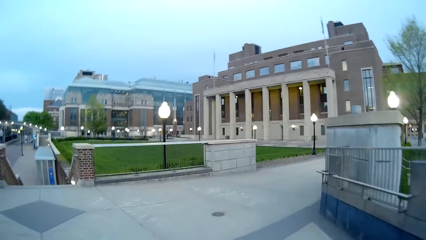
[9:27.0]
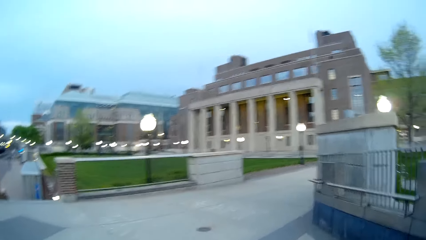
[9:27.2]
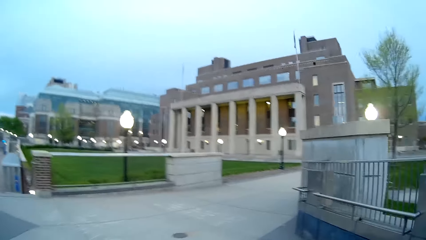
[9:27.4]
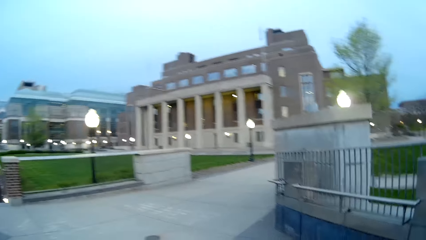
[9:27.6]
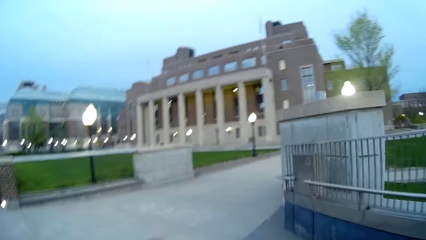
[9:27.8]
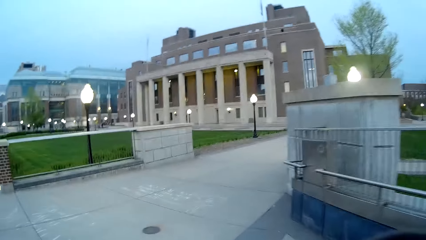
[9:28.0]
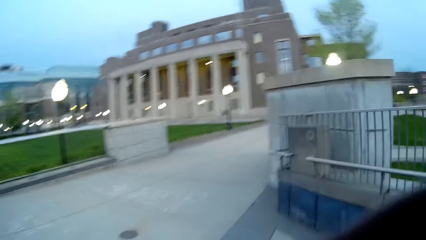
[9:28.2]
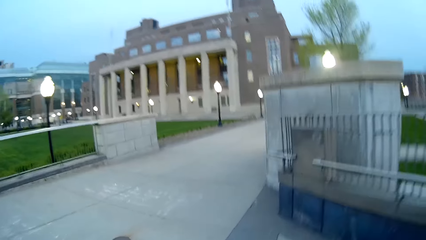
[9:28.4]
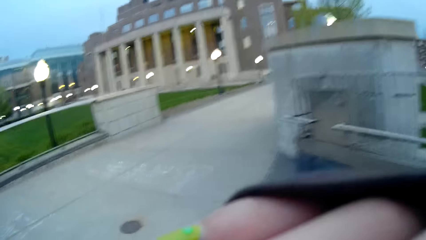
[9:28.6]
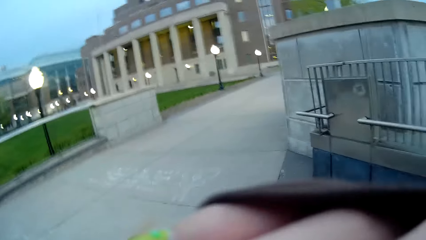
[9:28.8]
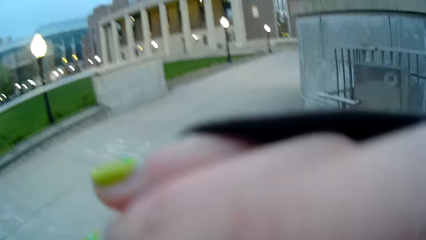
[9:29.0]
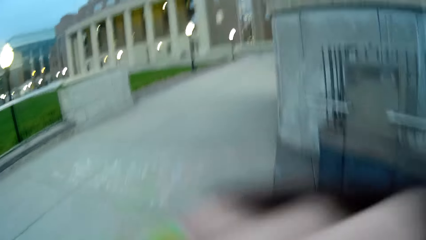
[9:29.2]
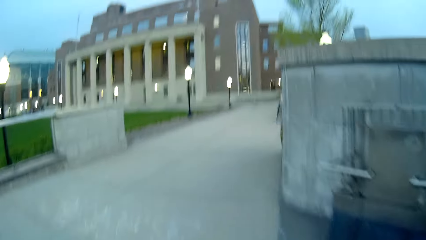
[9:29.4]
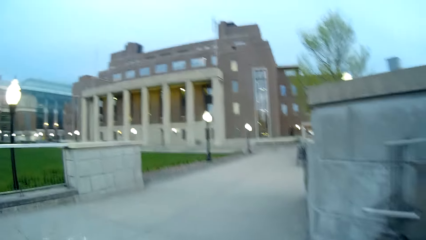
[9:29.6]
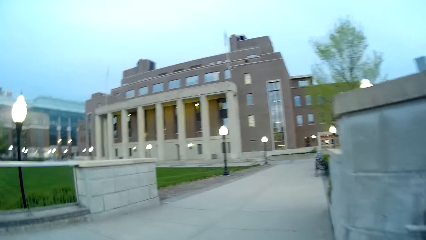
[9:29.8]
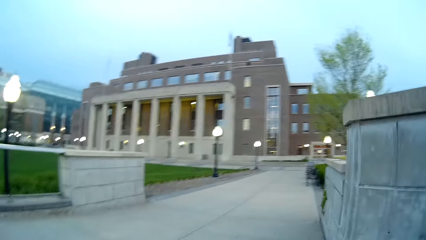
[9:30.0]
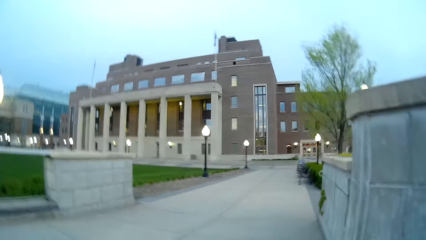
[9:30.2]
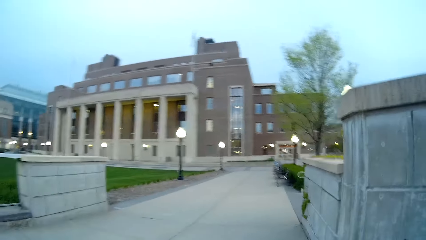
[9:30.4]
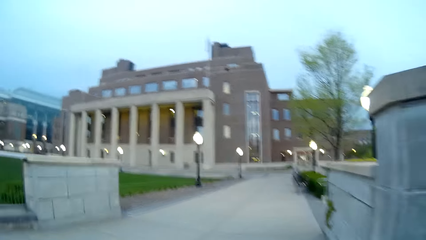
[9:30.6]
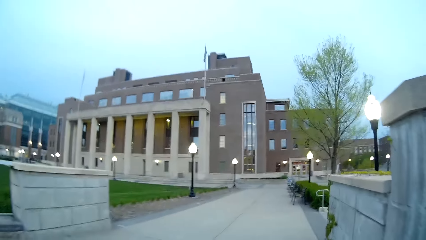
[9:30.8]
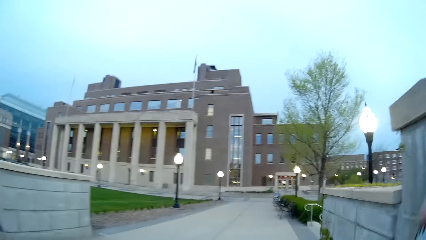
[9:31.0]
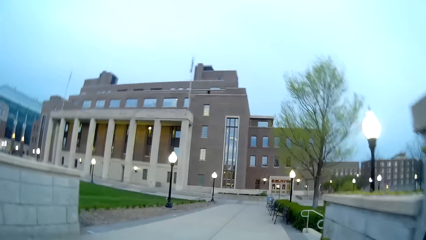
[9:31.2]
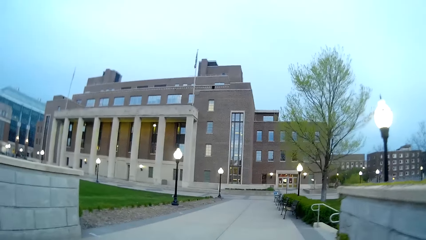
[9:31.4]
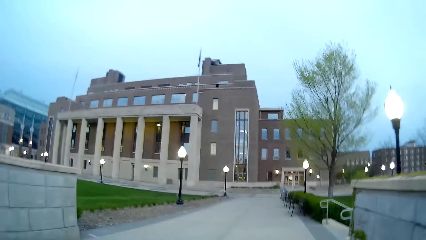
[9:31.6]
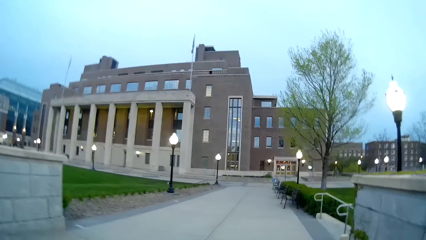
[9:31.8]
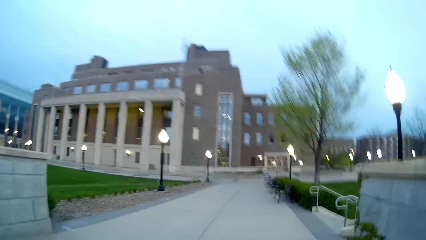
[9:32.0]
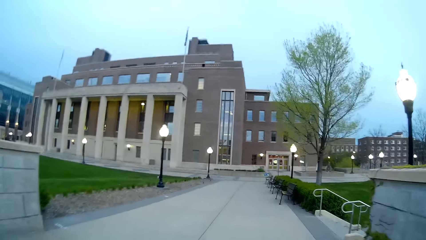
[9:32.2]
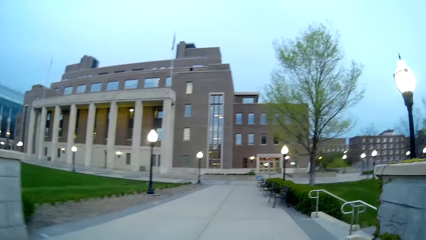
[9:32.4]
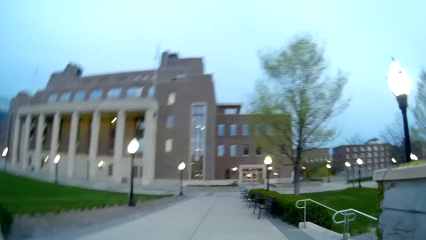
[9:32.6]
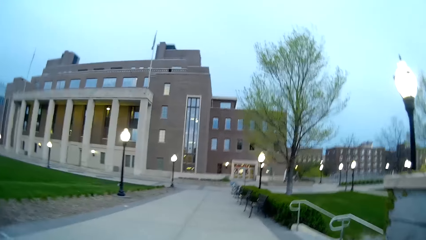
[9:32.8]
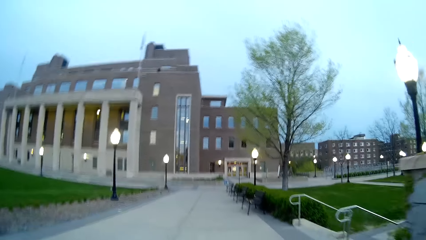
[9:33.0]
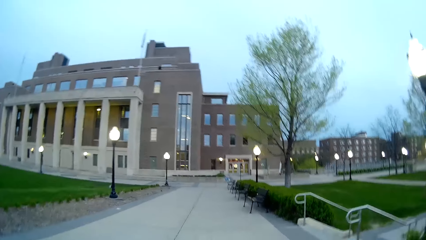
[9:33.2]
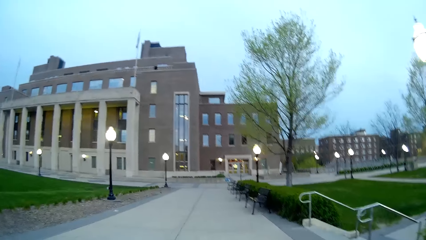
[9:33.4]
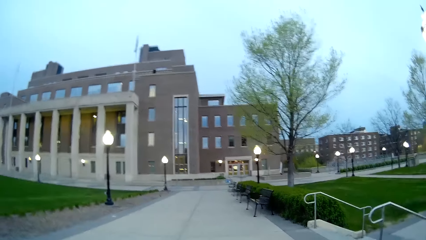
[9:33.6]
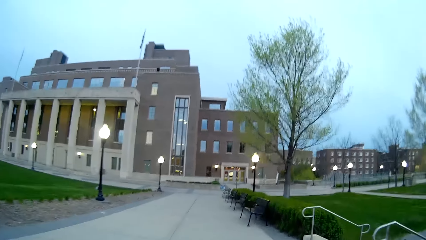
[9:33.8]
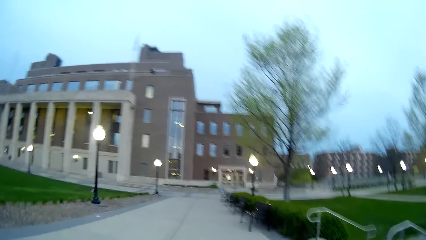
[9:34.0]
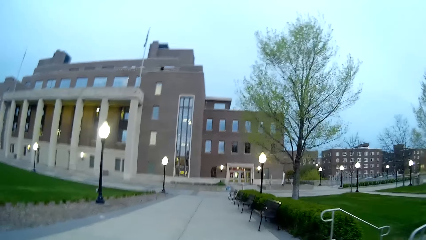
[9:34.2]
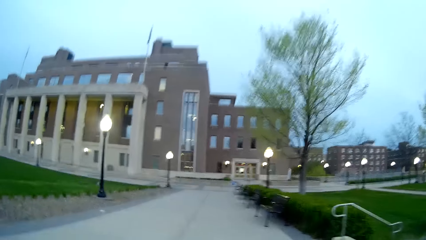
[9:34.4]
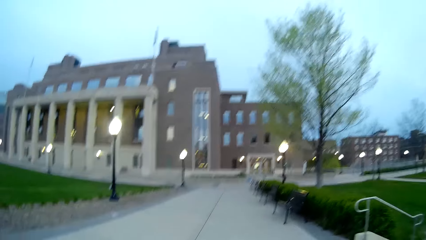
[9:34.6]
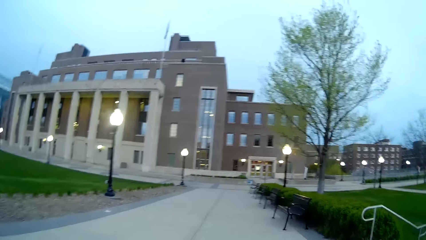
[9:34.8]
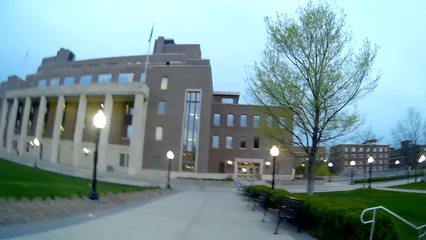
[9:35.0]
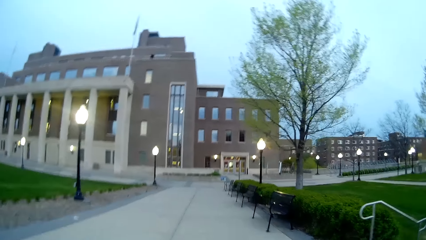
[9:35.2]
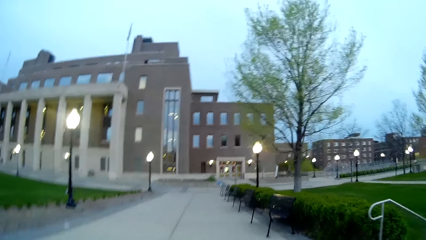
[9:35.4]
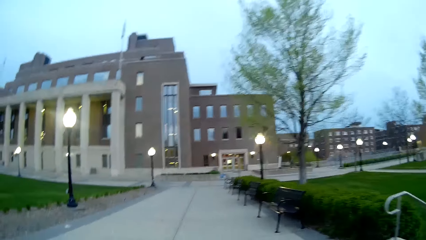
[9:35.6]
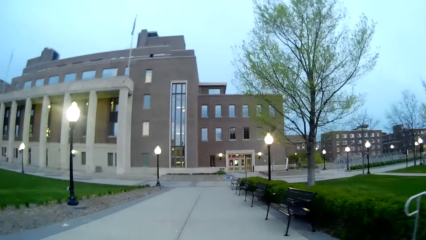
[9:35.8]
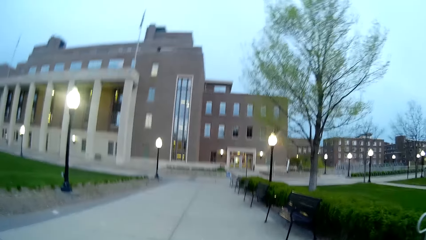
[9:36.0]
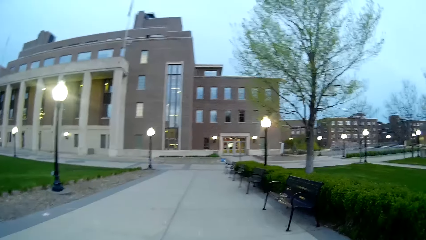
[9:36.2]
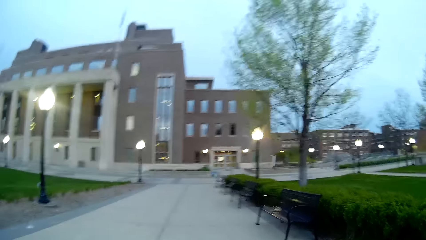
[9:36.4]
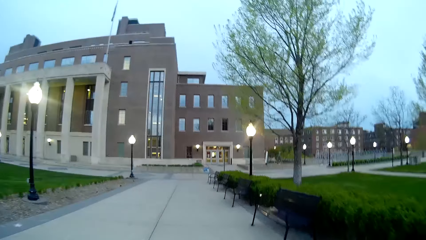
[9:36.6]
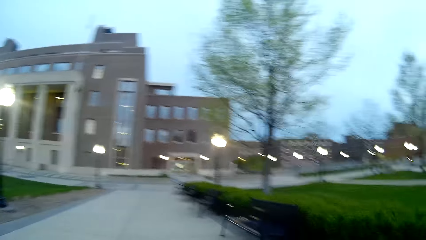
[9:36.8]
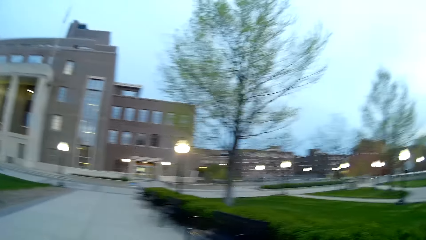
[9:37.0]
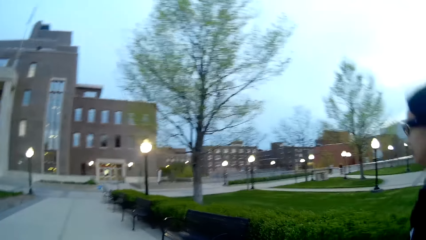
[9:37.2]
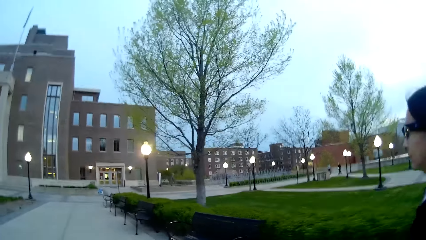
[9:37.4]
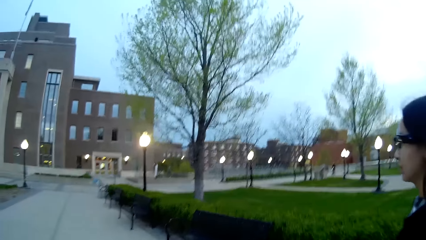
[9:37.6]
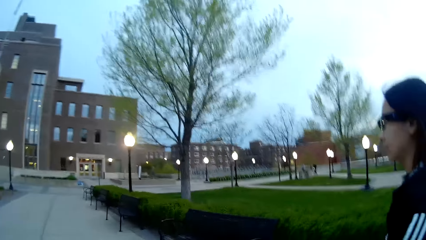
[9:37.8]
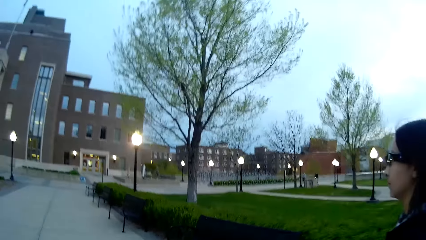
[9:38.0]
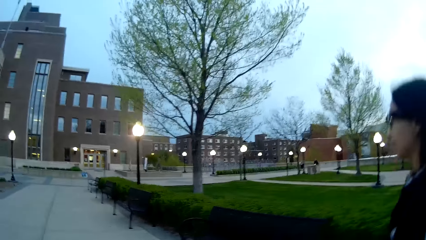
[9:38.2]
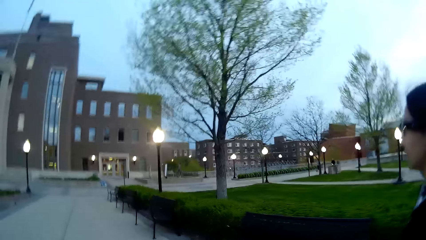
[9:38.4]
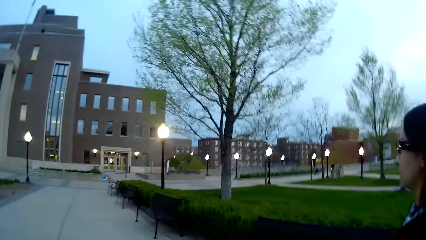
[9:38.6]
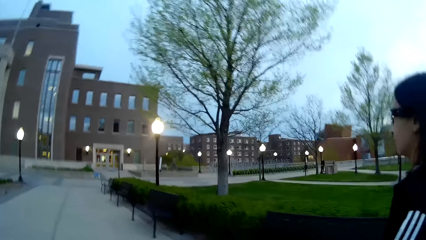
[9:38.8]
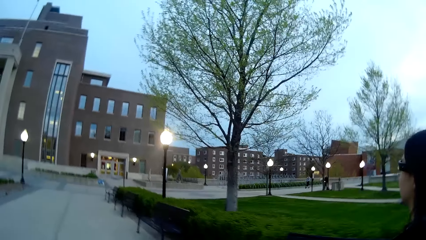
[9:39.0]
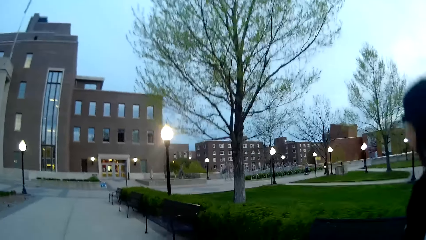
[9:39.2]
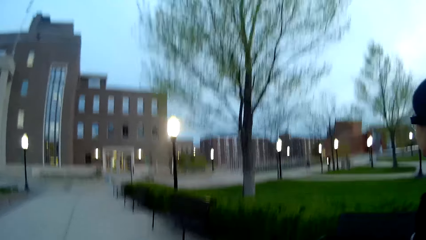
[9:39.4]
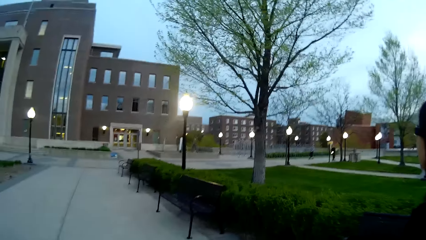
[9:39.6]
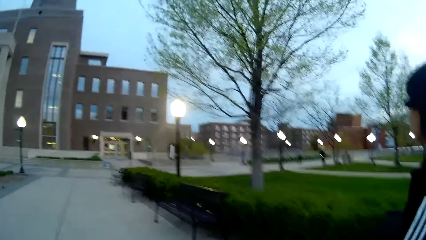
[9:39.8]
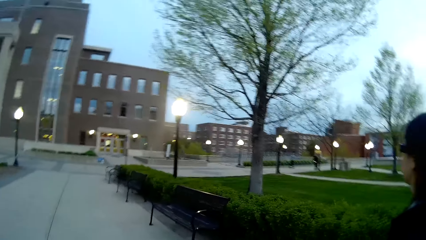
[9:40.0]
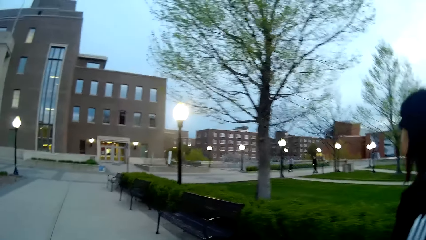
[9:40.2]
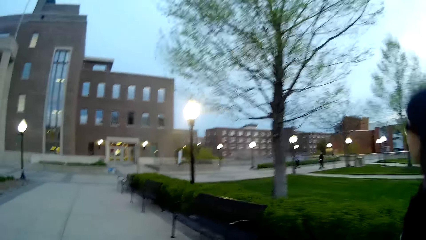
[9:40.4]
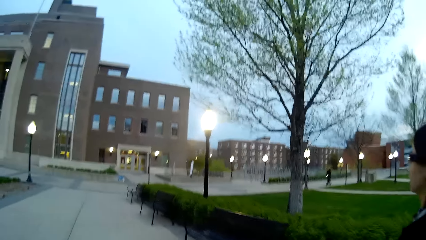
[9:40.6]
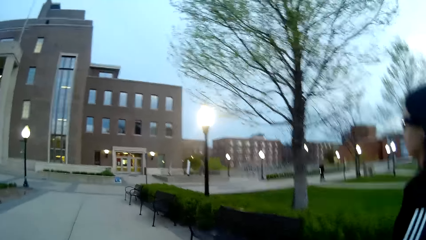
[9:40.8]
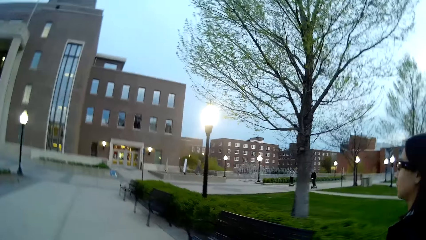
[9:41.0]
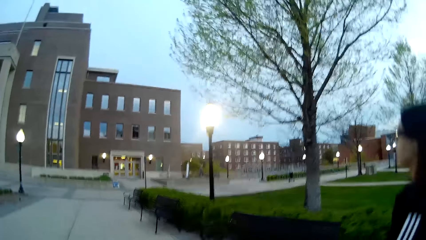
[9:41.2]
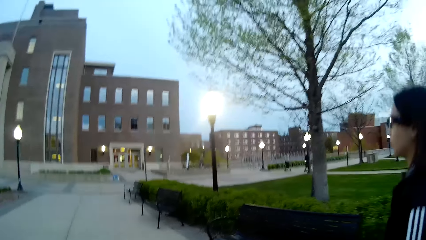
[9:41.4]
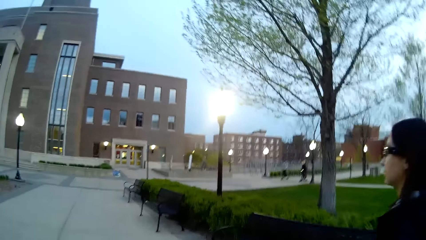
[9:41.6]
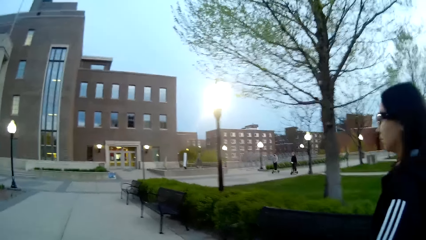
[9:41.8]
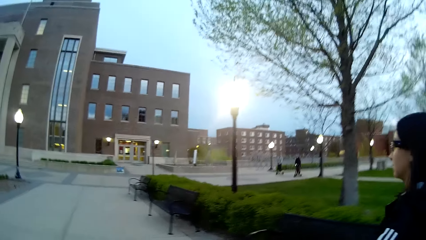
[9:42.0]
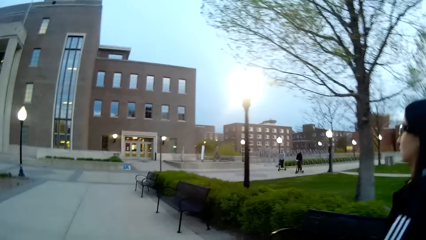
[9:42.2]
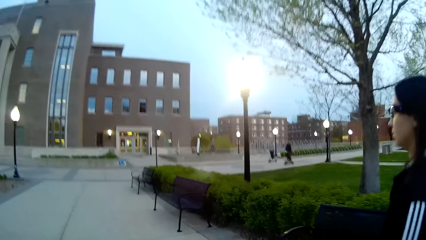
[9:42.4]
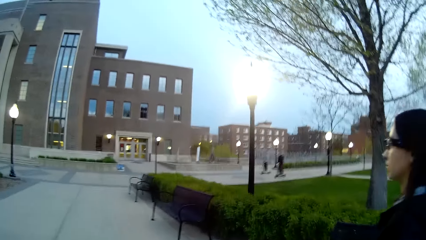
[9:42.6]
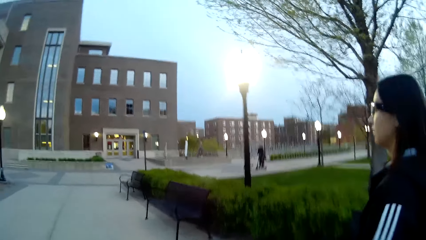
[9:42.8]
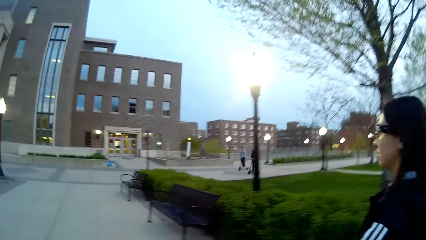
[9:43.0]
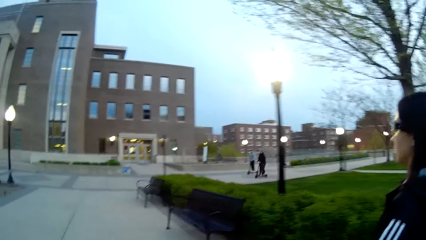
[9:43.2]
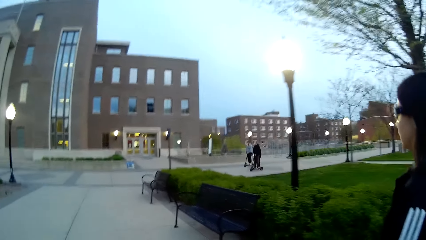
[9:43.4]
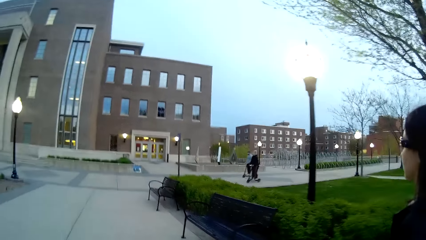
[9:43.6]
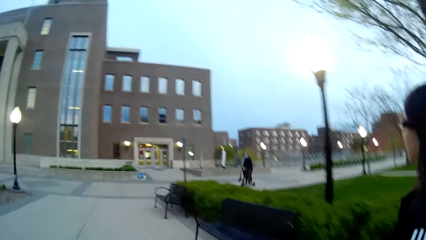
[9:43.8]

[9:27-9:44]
The camera wearer touches his face with his left hand. He lifts up the hand. He gets off the bridge and walks along the road. He walks with a woman. The woman walks along the road.
